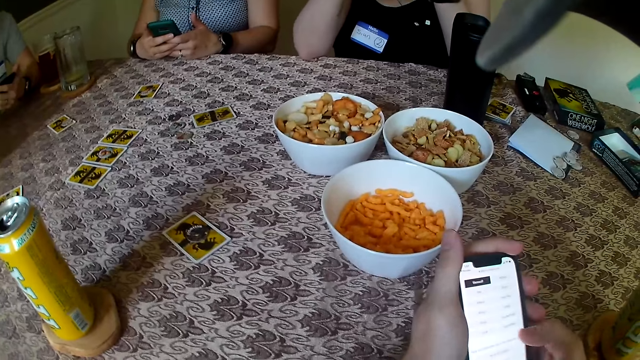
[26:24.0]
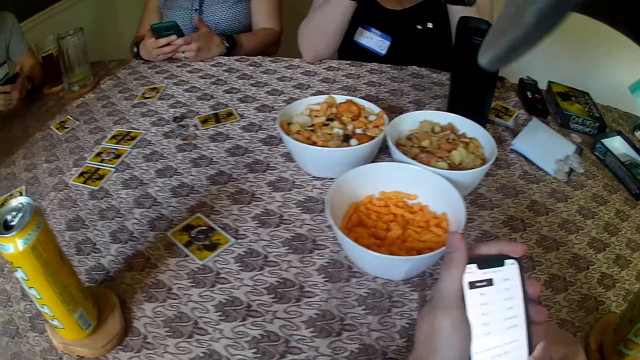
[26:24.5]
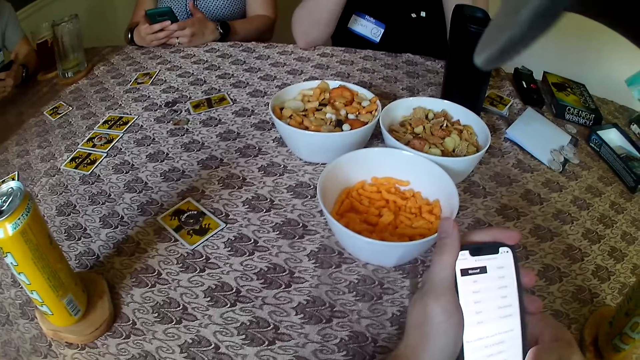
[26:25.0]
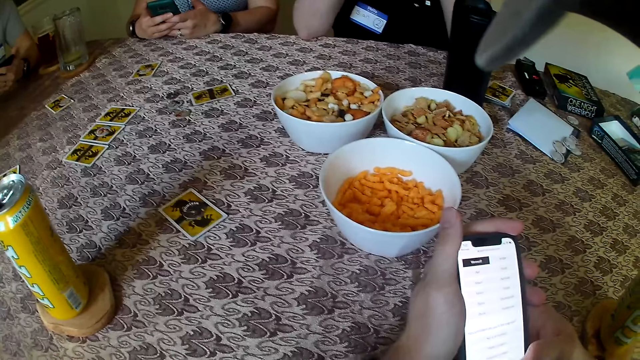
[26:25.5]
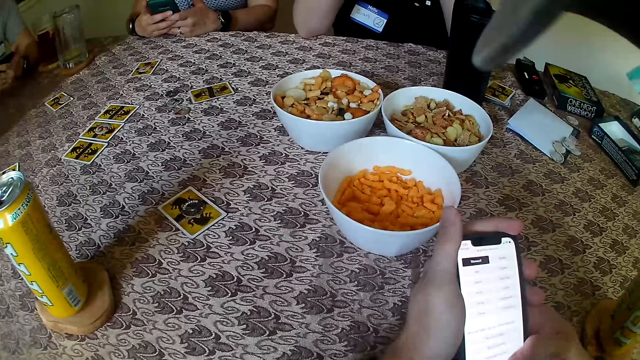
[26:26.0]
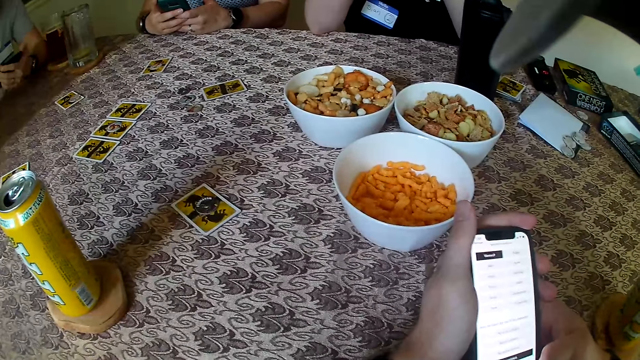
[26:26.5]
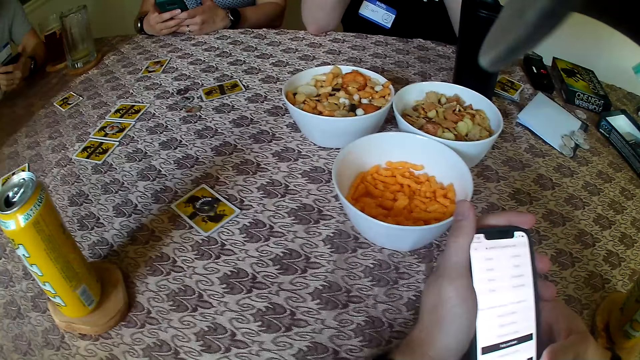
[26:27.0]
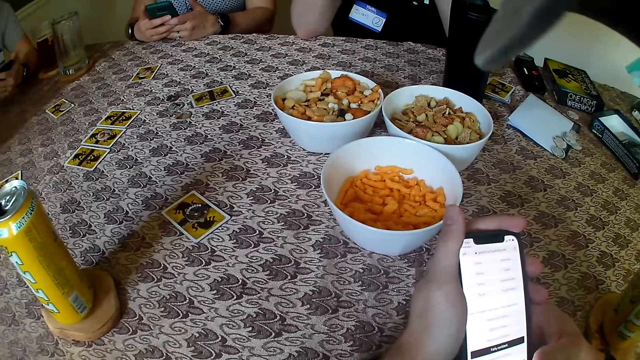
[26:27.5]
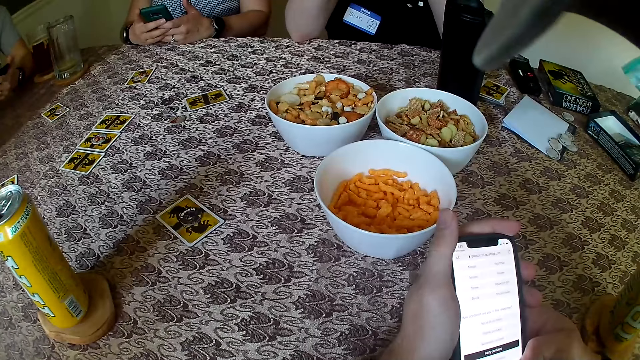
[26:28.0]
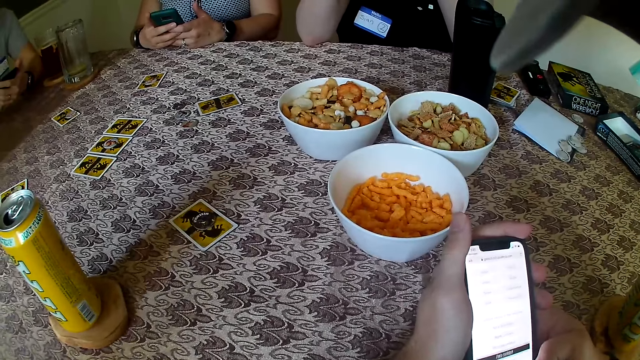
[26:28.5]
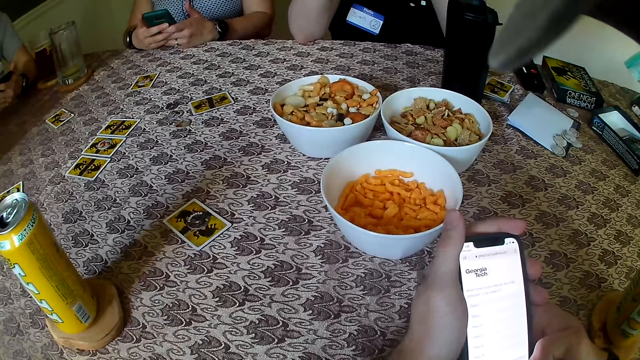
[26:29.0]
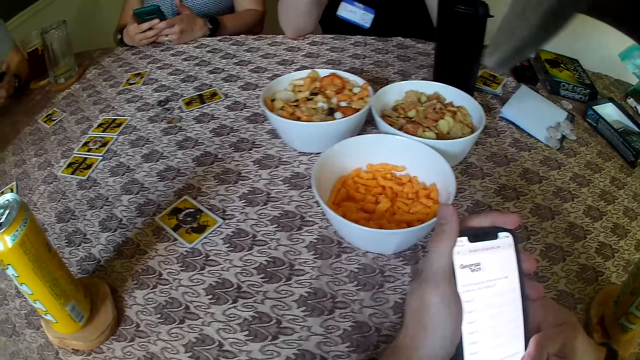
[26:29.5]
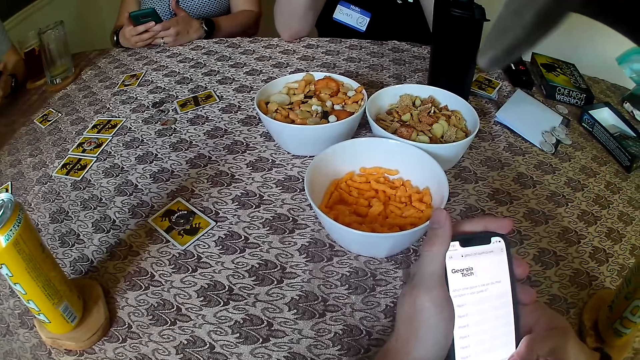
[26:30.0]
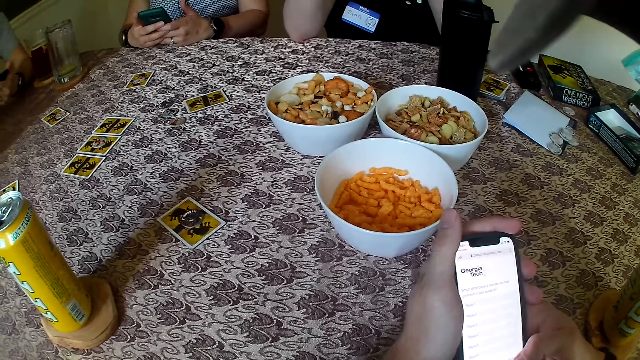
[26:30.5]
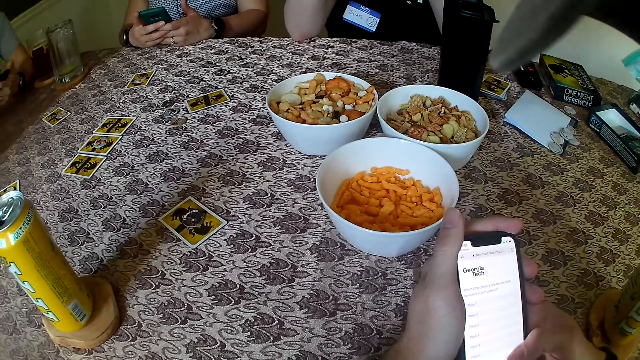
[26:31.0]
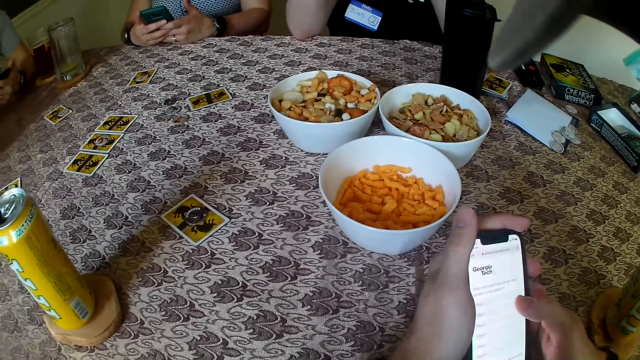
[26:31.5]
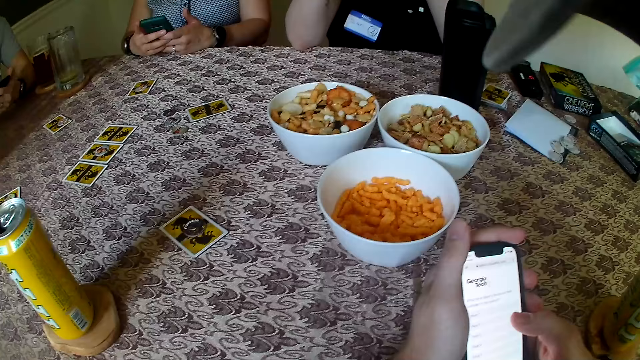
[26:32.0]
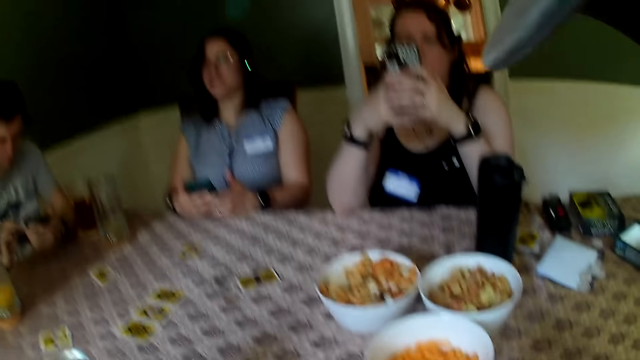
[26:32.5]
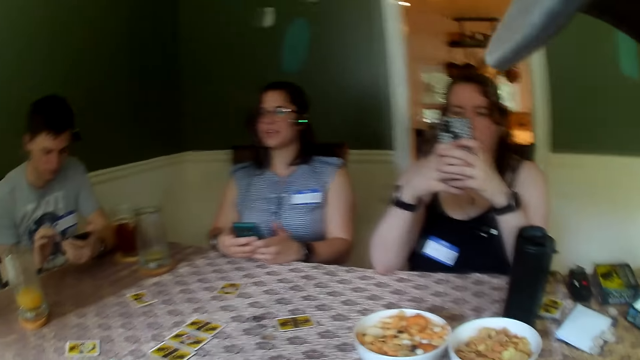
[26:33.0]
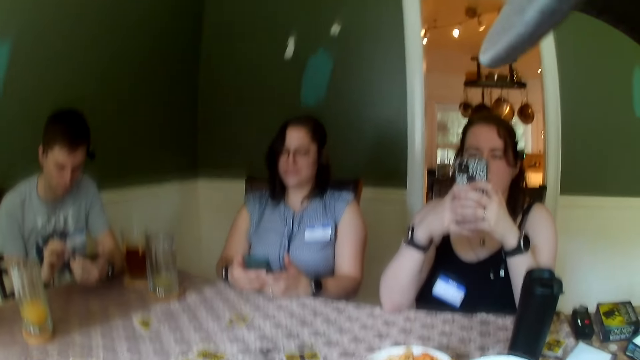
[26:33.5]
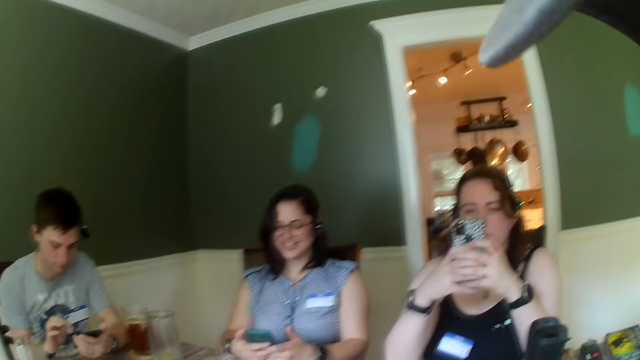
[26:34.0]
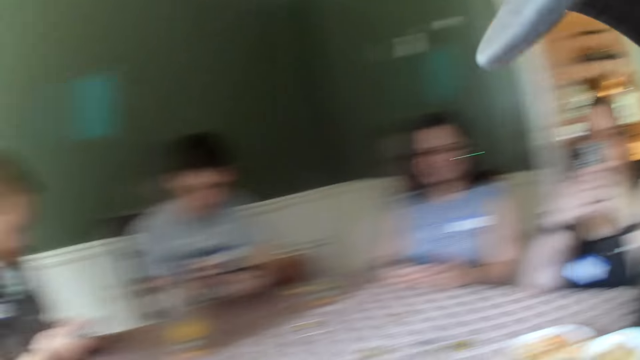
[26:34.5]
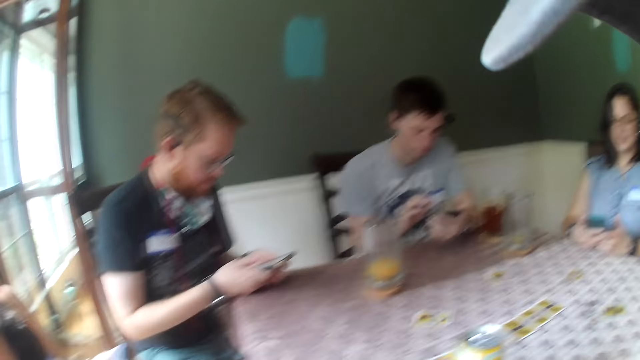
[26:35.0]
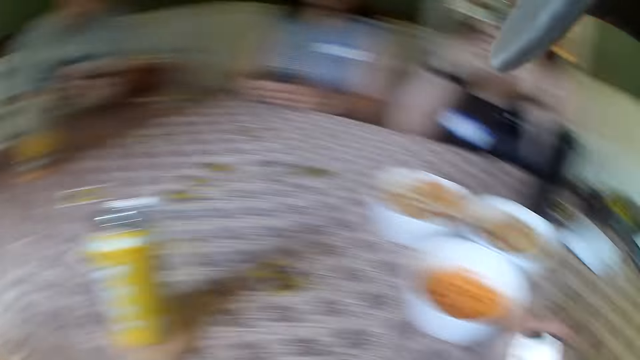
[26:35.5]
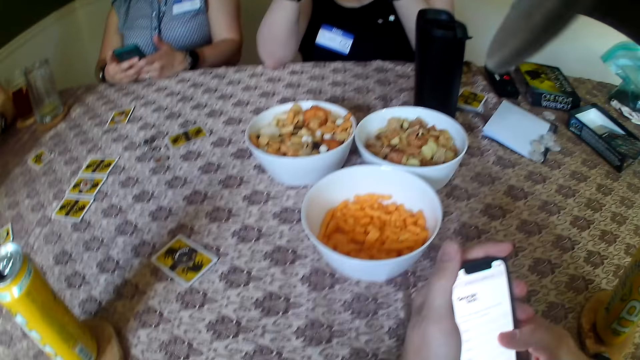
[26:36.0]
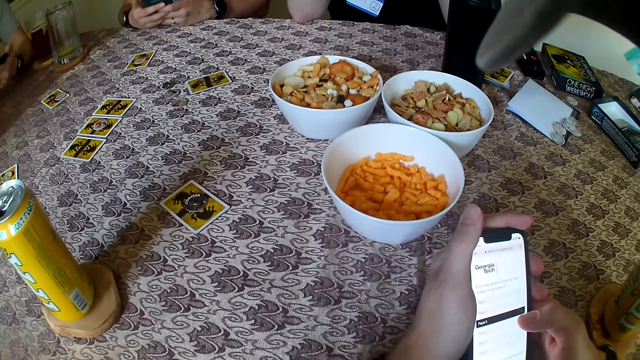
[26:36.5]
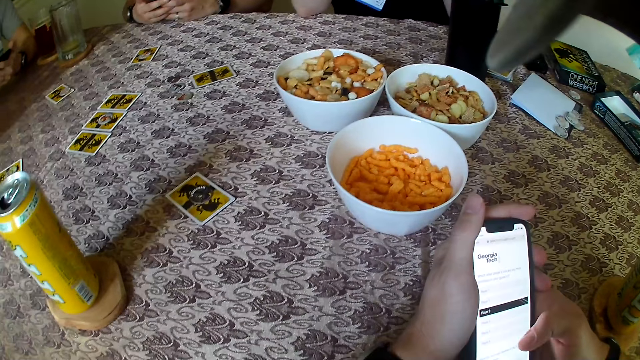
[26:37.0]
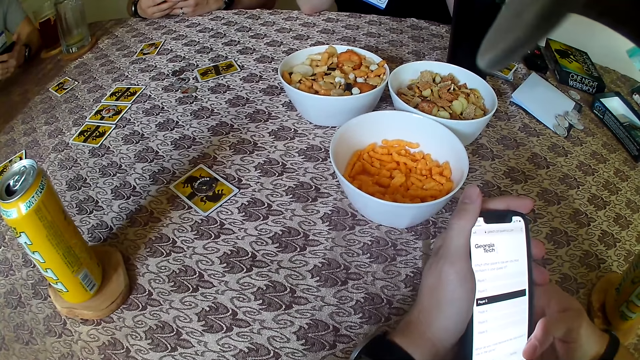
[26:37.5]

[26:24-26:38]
The woman speaks to everybody on the table.

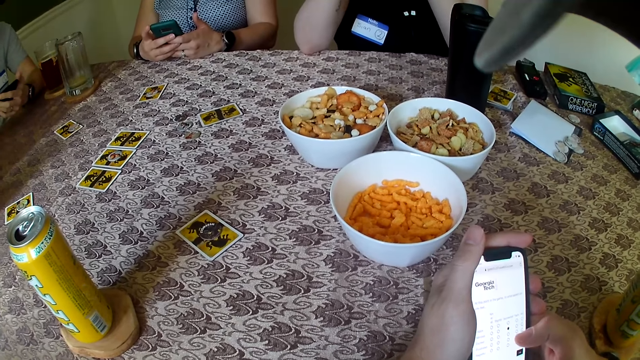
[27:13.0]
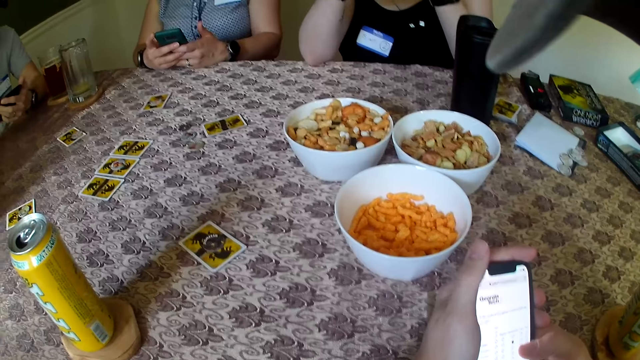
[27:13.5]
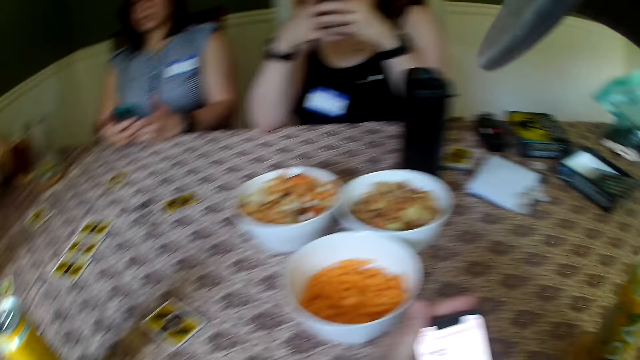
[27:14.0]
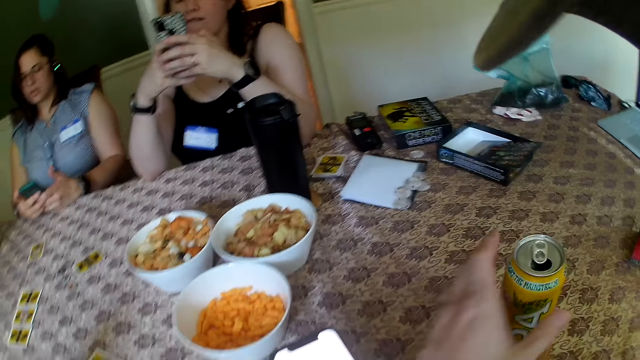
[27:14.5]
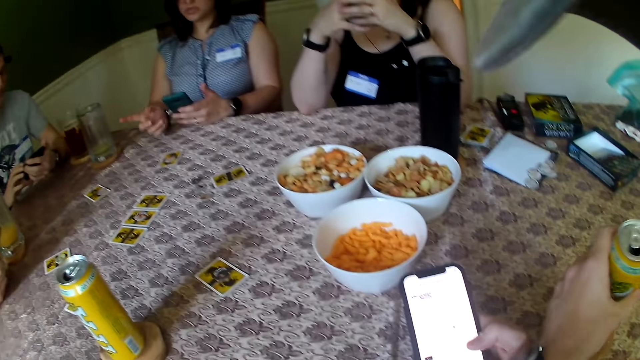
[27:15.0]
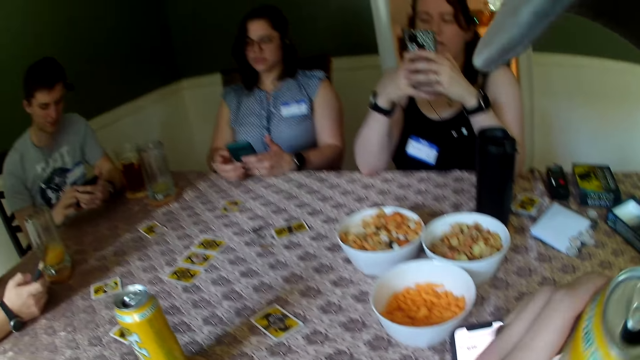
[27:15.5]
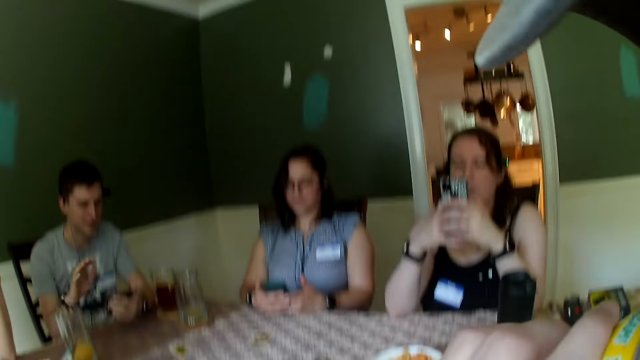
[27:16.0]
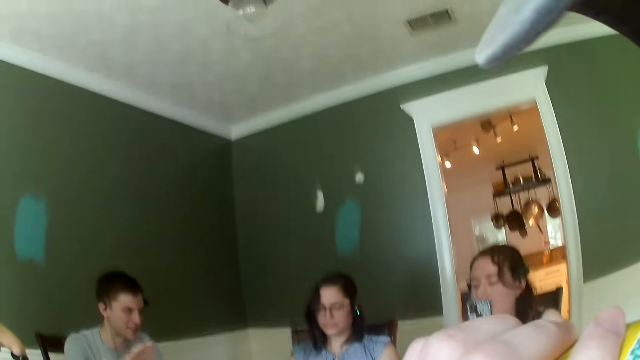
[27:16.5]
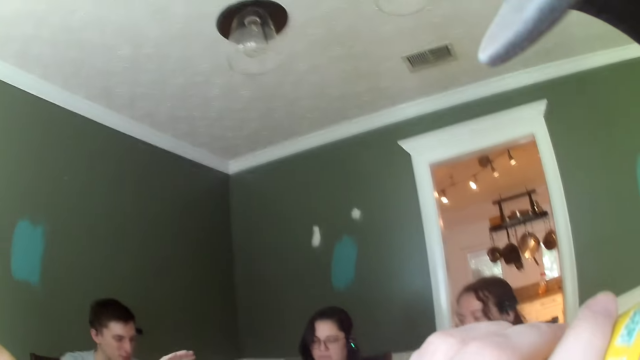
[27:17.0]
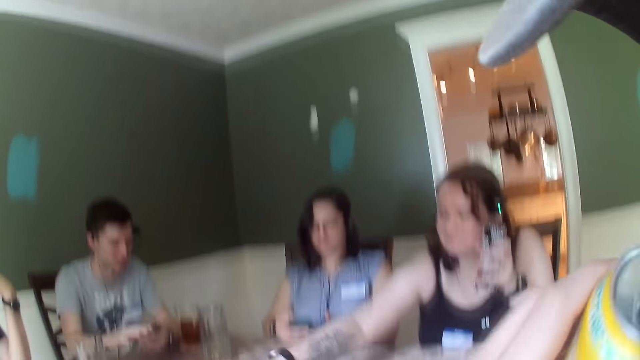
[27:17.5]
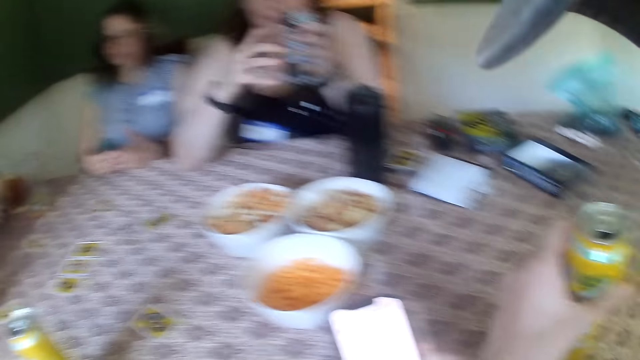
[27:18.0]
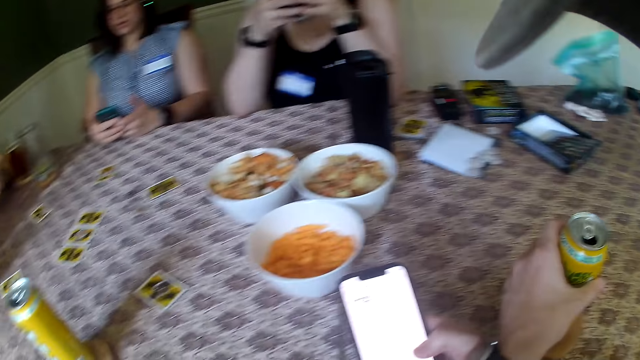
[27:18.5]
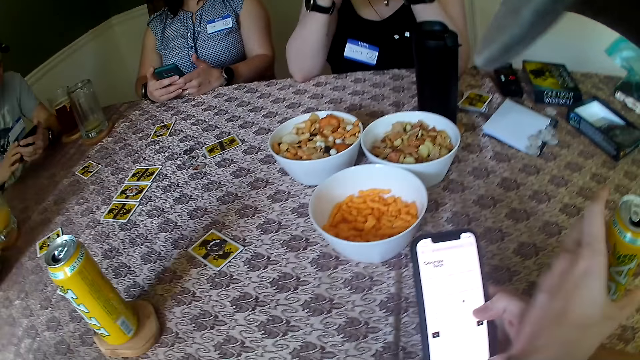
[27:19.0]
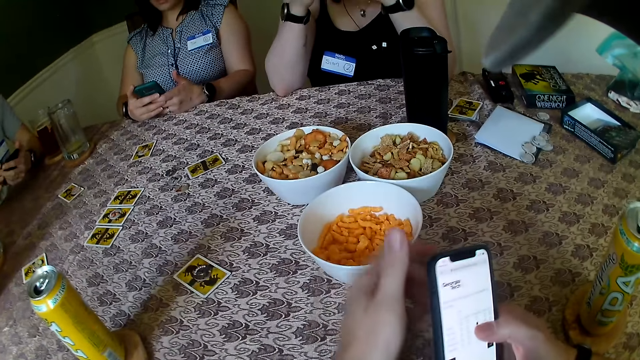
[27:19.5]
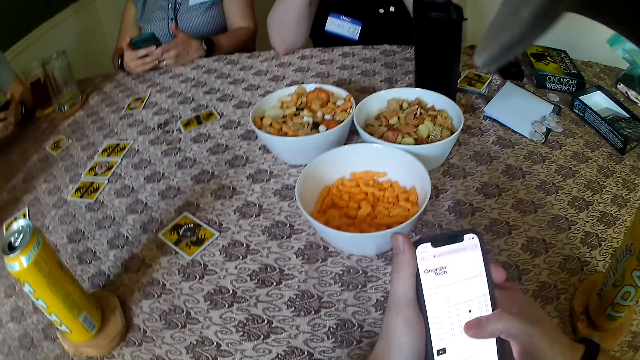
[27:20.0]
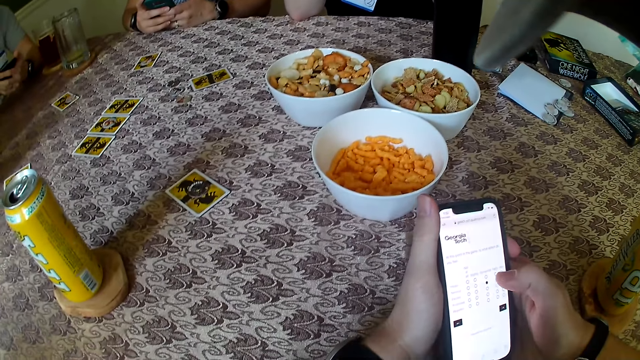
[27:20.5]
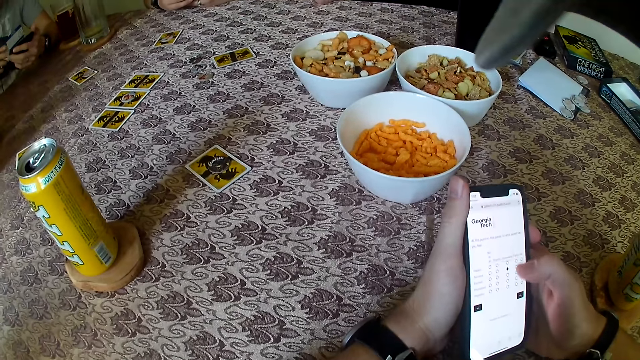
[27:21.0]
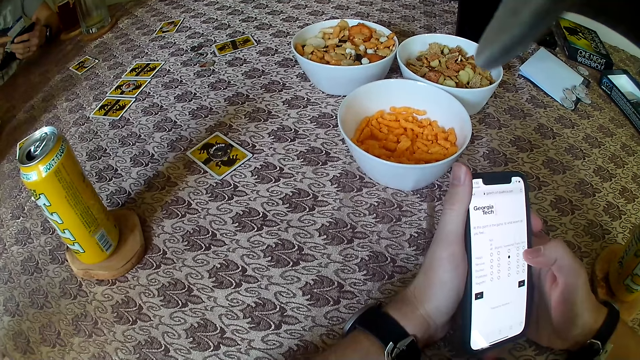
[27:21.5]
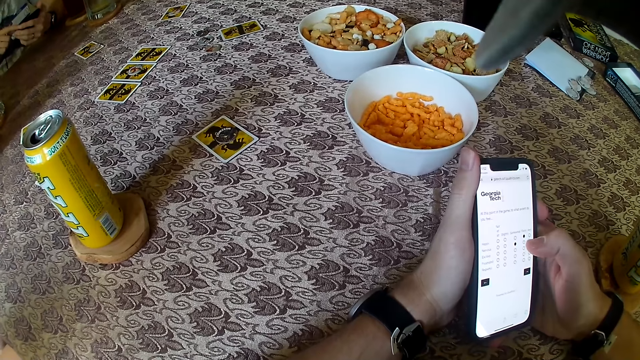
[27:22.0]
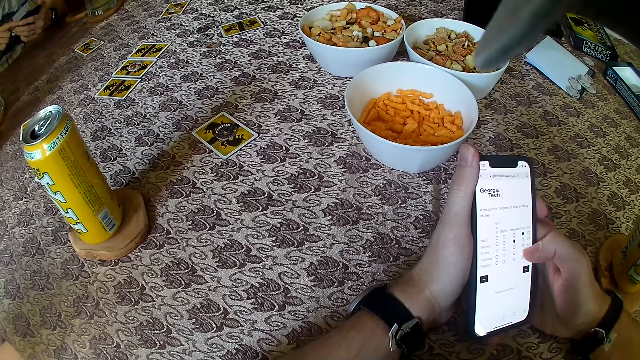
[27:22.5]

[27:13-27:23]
The woman presses her phone with both hands. The camera wearer picks up a canned drink from the table with his left hand. Another woman speaks to a man and another man. The camera wearer drinks from the can of beer in his left hand. A third woman points at a card on the table with her right hand. The camera wearer drops the can of beer on the coaster on the table with his left hand. He operates the phone in his right hand with his left hand.
